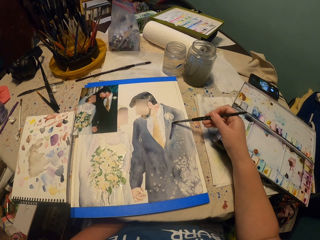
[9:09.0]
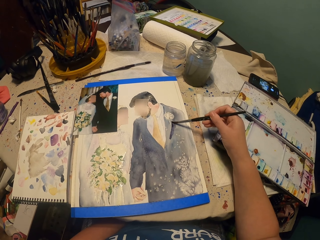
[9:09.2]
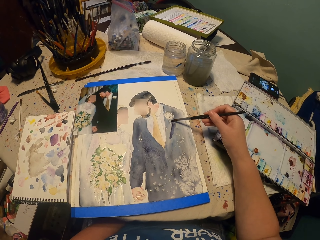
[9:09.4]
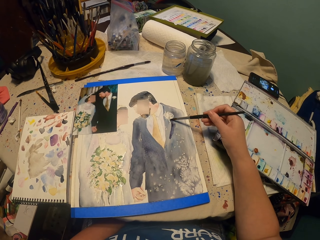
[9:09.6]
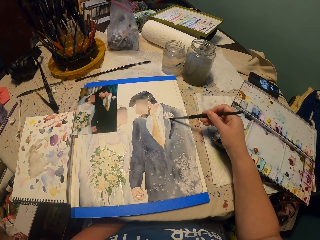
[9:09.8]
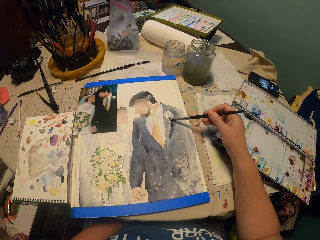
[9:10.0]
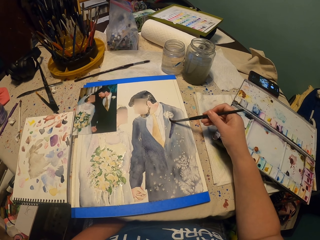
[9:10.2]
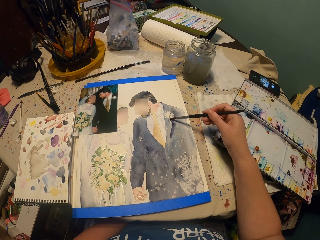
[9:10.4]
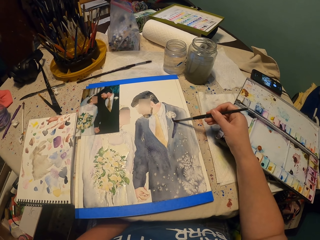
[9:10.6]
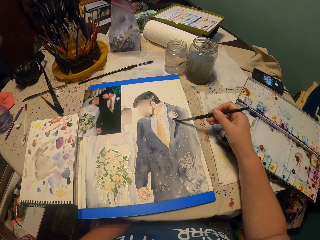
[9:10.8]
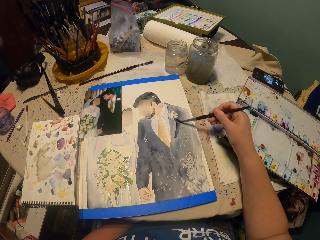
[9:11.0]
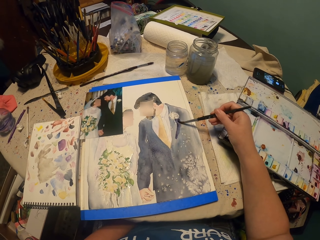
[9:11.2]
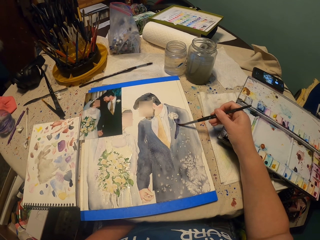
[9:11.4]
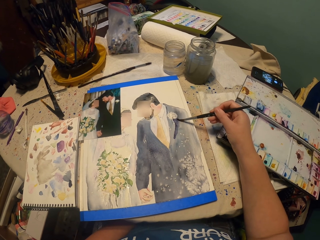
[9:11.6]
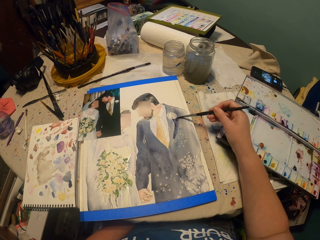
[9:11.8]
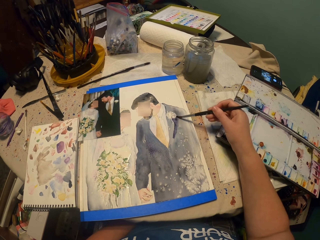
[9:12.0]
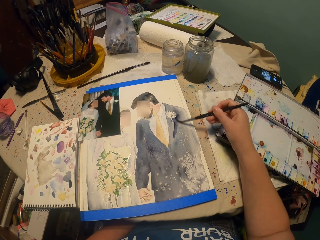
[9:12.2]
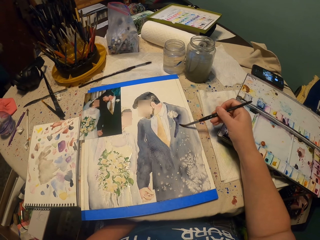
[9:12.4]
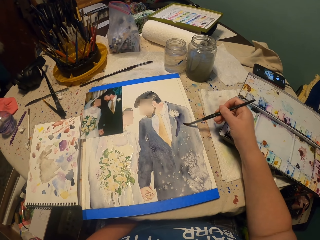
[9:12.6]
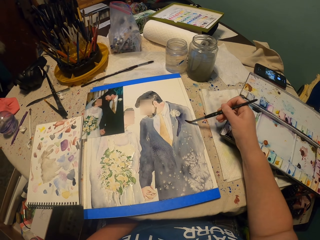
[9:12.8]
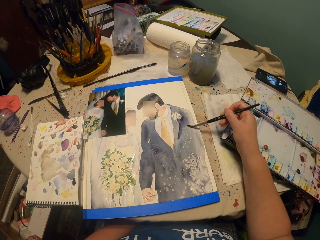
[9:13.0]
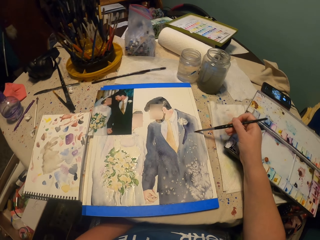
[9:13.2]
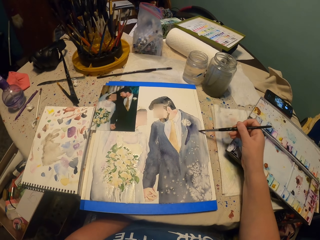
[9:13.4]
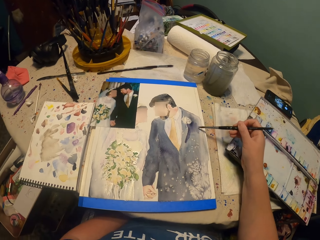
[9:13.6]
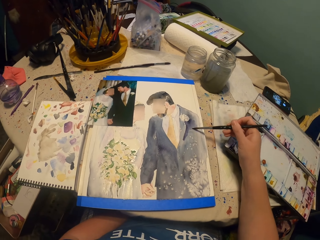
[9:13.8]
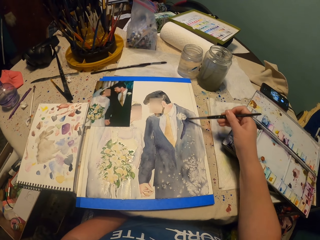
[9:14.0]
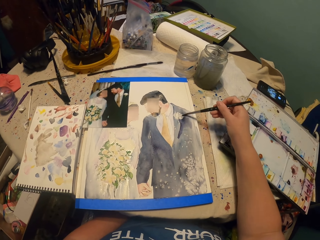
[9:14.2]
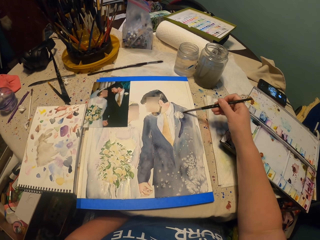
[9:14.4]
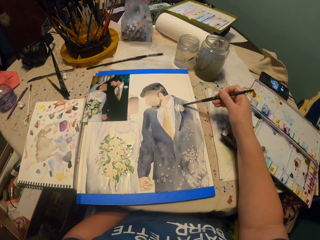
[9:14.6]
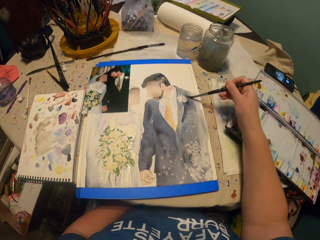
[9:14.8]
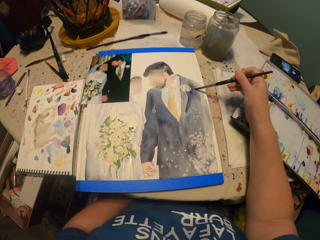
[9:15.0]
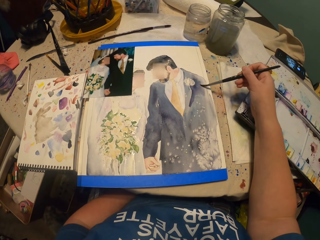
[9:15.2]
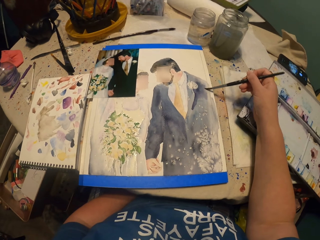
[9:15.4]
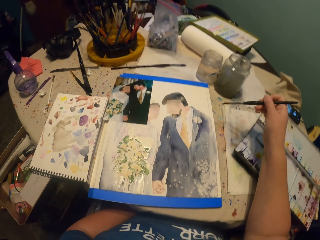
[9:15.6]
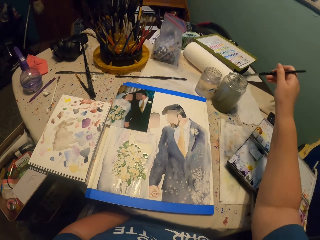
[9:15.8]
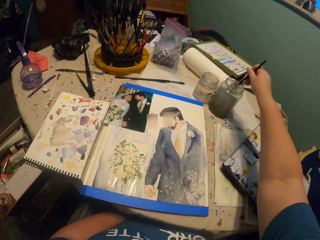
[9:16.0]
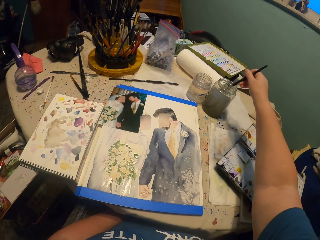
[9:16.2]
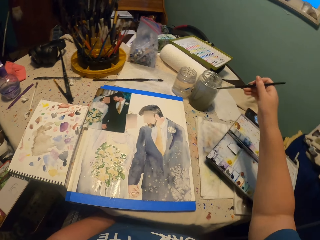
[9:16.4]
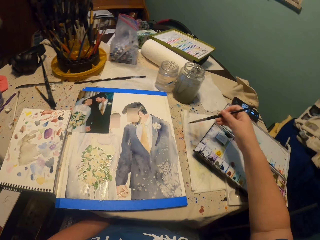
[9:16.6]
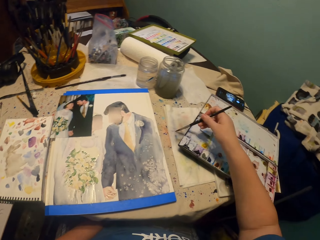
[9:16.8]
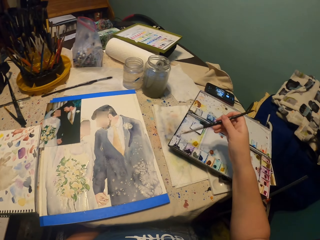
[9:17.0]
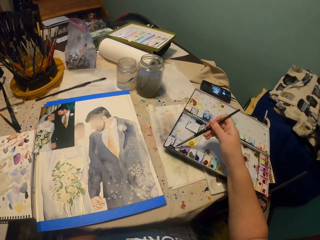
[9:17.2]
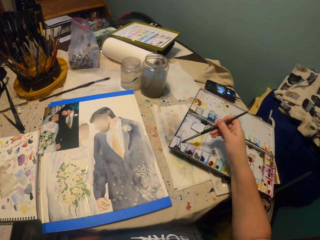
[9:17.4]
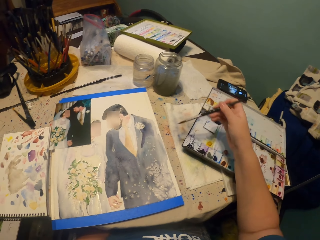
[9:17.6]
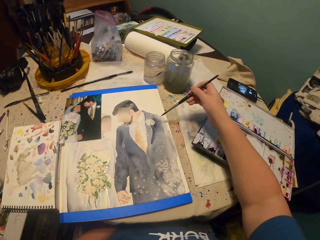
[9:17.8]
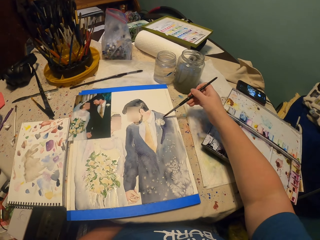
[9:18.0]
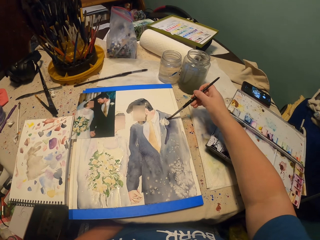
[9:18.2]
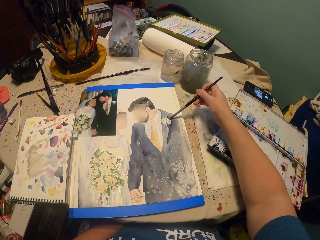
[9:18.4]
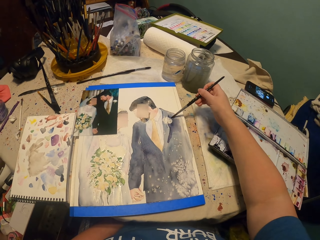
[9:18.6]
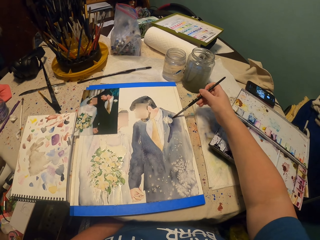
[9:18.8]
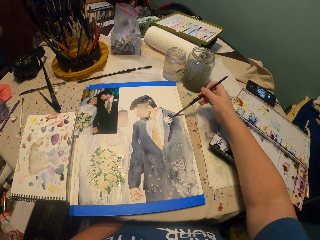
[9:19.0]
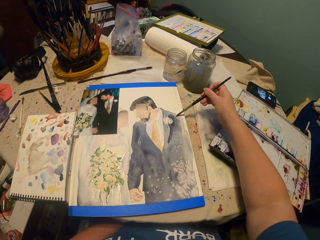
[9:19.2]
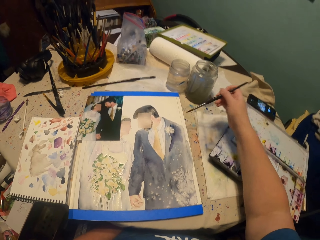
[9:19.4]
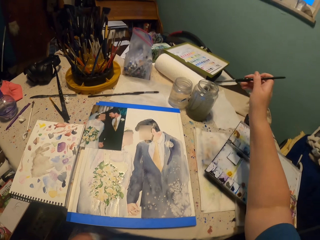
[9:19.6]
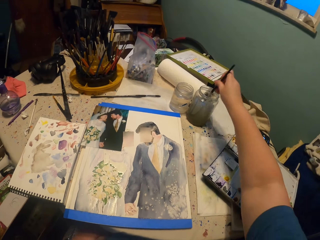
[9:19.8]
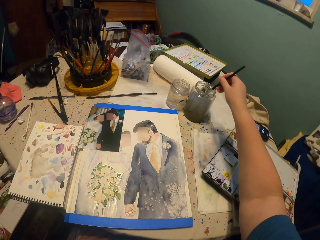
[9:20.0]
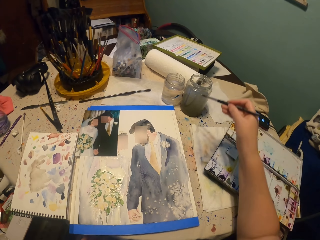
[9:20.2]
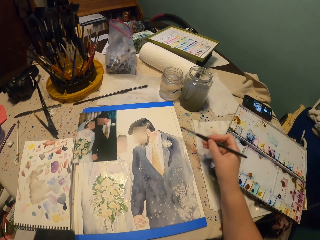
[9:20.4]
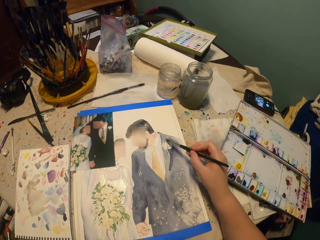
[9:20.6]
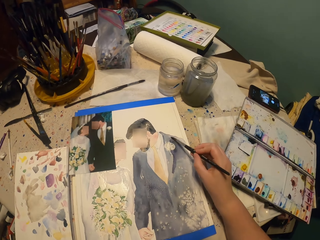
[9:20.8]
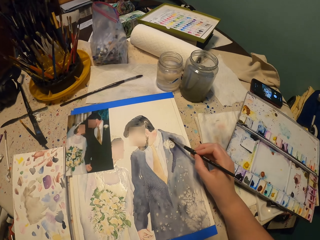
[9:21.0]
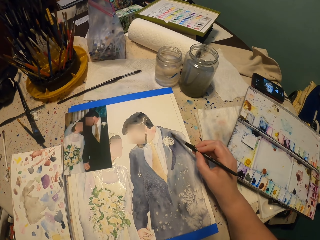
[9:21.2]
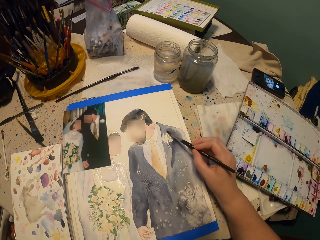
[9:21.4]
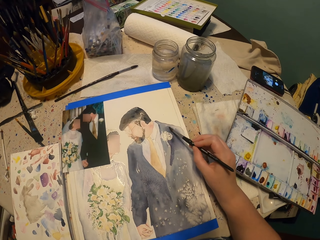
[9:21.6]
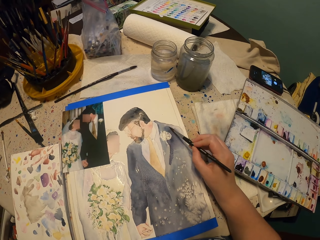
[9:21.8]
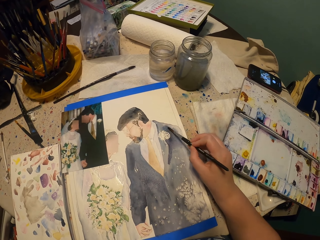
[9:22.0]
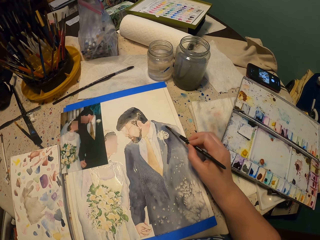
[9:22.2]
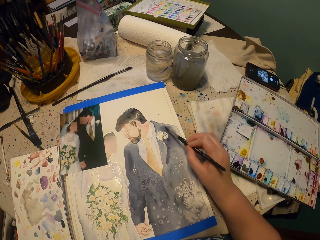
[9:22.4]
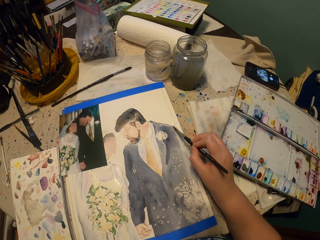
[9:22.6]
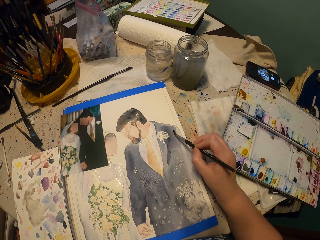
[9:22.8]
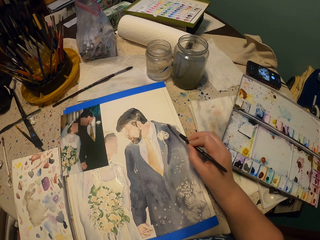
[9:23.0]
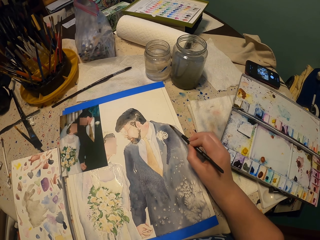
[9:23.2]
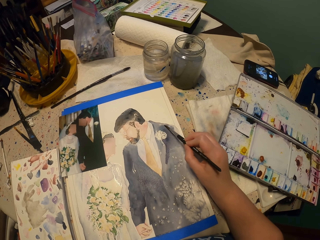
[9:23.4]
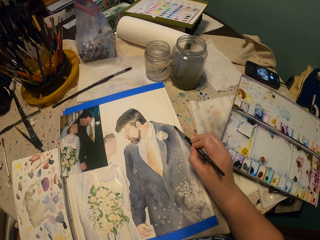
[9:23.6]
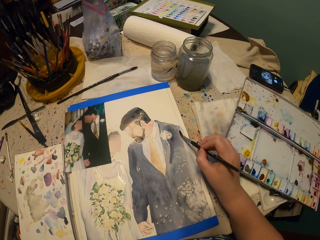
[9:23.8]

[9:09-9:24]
The camera wearer picks up the water from the glass with a paint brush. They squeeze the water on the towel from the brush. They pick the color from the water paint with the brush. They paint the picture. They pick up the water from the glass with the paint brush. They paint the picture.

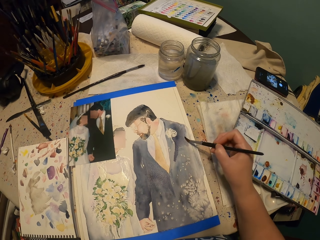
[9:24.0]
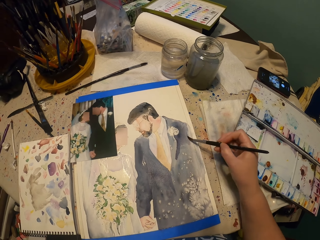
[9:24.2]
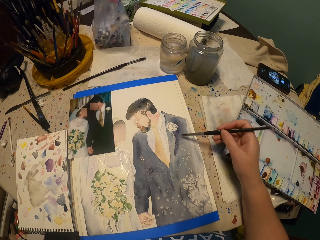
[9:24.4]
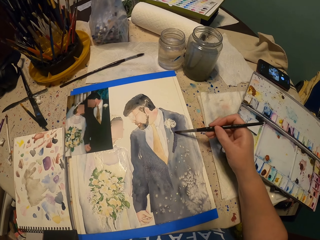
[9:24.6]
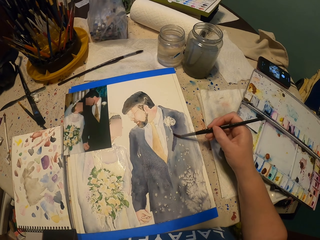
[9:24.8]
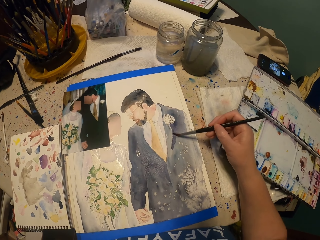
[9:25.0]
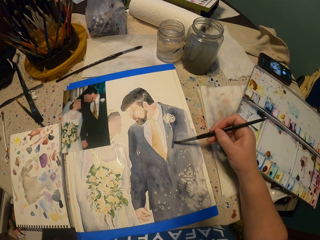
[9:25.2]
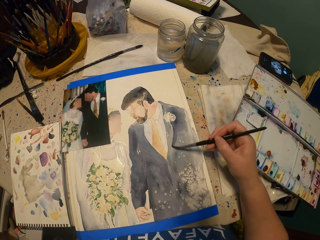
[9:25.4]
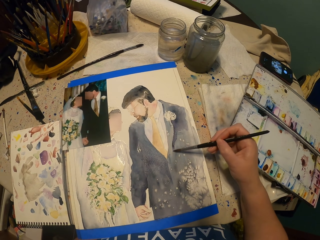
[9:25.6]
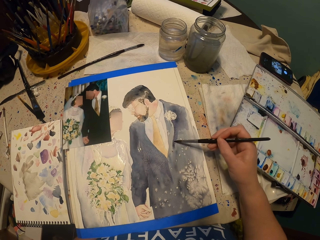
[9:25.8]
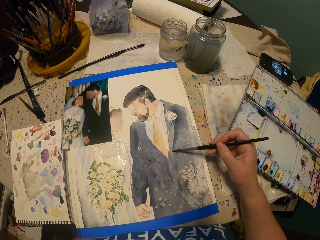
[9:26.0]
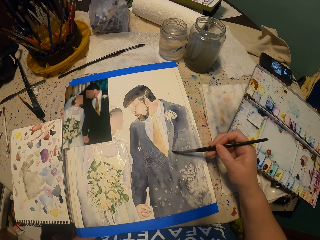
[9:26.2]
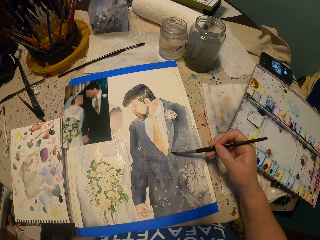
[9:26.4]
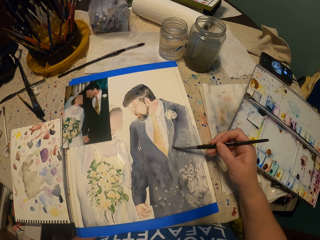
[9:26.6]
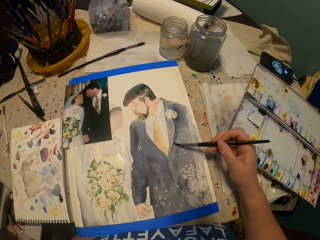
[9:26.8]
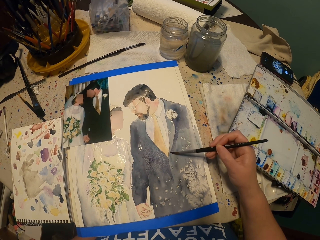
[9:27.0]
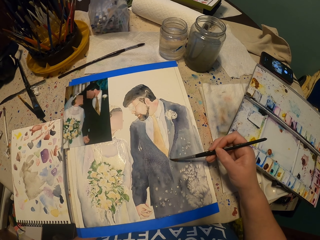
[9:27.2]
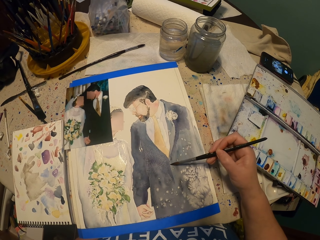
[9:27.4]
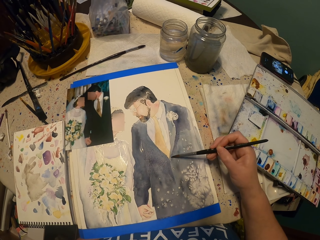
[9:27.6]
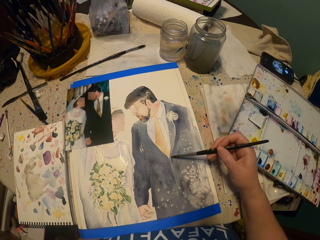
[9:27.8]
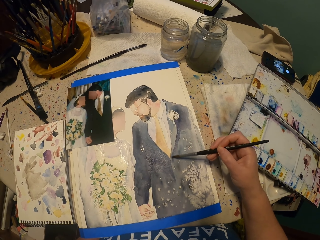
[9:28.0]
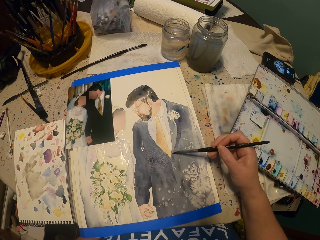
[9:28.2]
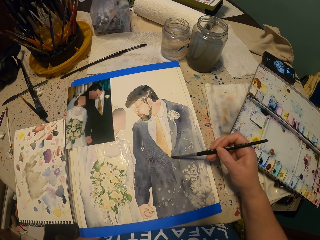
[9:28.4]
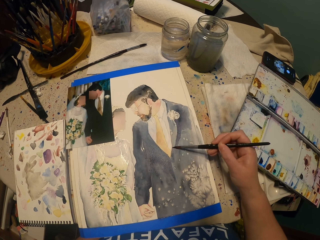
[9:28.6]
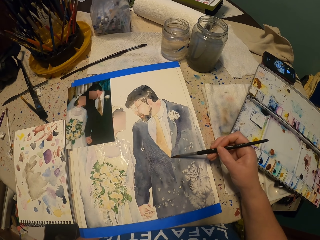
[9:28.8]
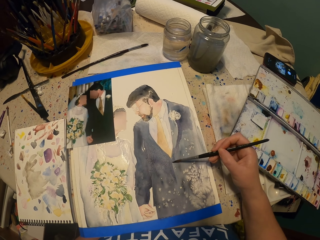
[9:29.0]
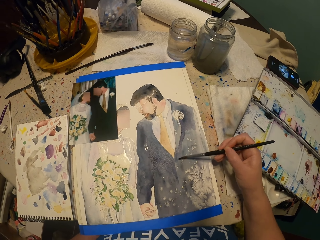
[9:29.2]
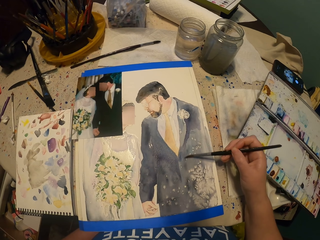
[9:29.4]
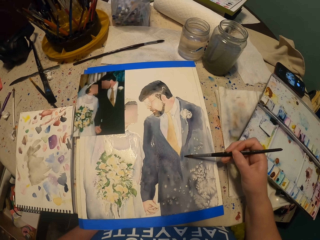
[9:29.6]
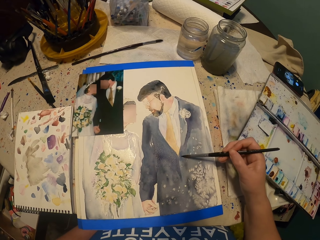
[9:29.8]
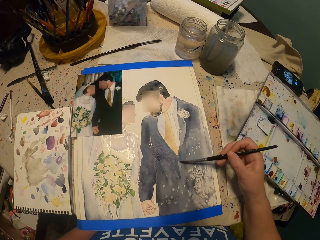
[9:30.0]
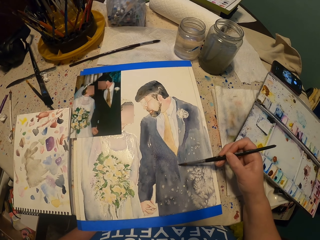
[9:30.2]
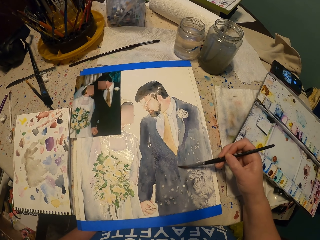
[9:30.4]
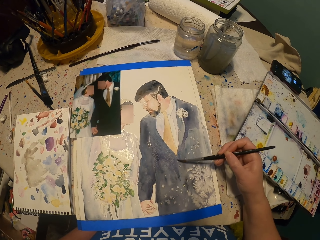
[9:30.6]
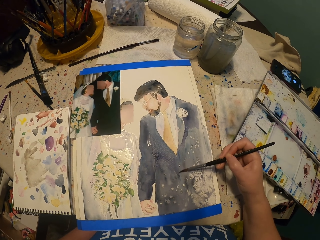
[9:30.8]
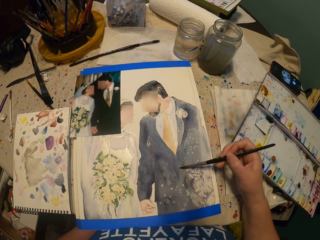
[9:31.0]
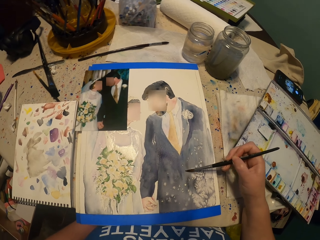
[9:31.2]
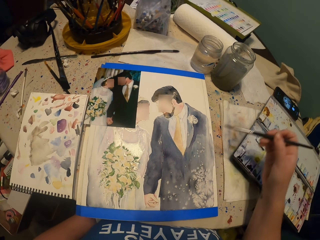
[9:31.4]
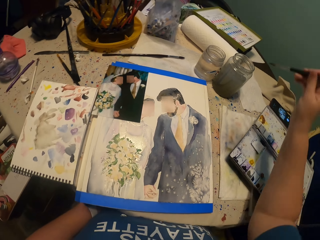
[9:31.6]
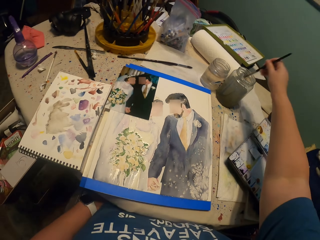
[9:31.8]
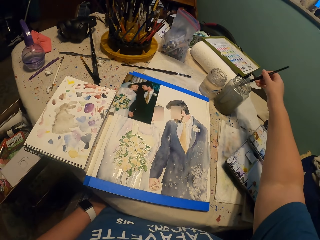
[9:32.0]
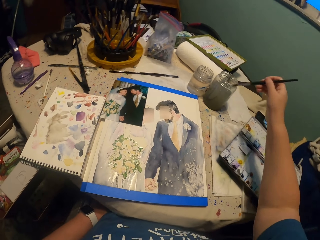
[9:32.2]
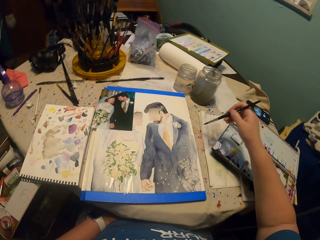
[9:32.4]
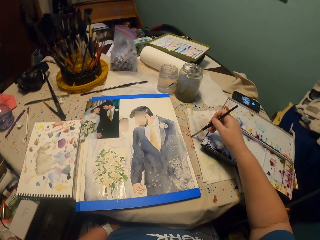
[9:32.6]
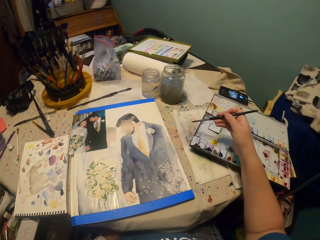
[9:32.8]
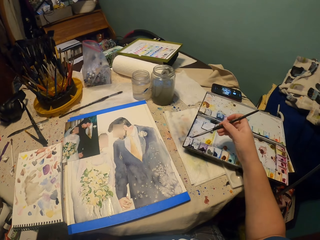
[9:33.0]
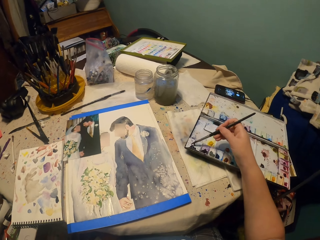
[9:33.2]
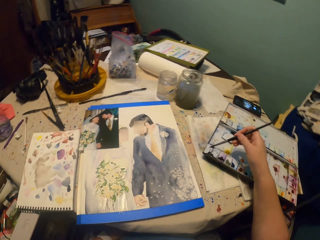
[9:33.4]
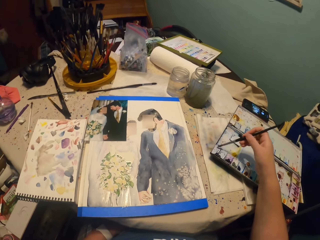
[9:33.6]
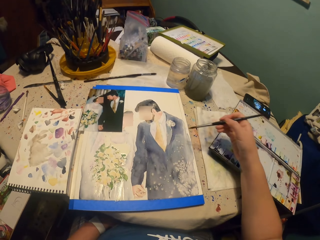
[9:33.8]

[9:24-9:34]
The camera wearer picks up the water from the glass with a paint brush. They squeeze the water on the towel from the brush. They pick the color from the water paint with the brush.
